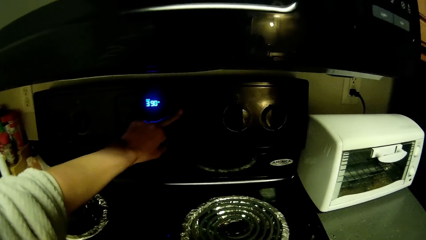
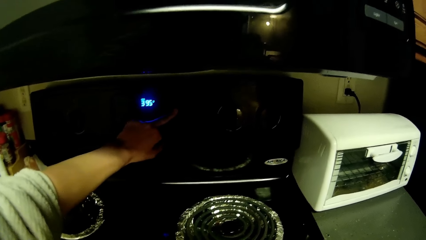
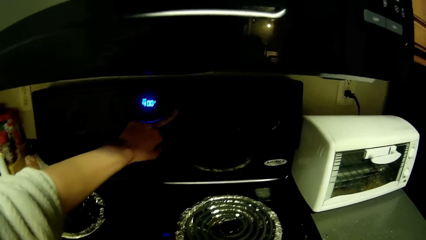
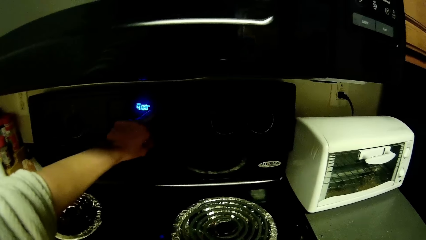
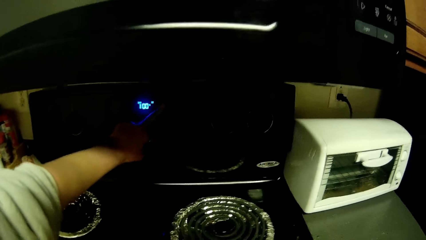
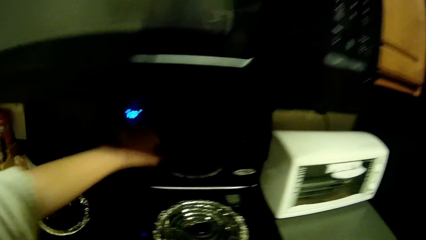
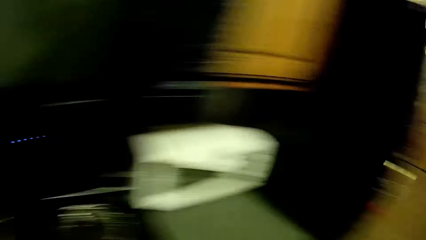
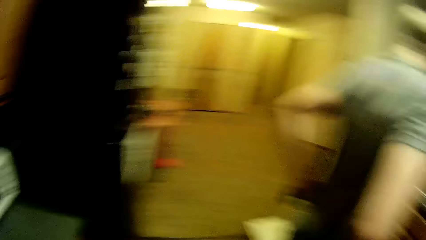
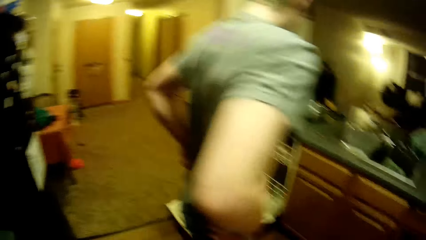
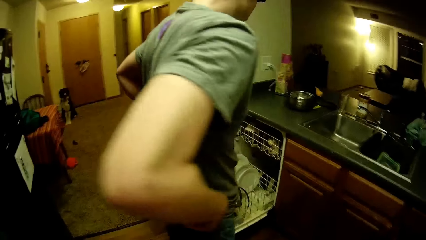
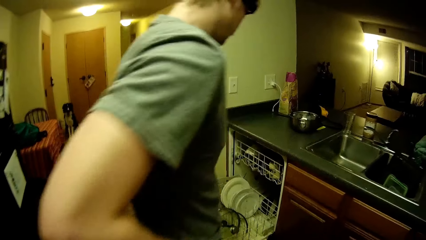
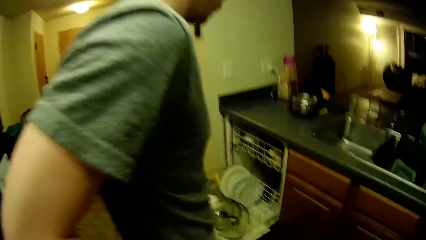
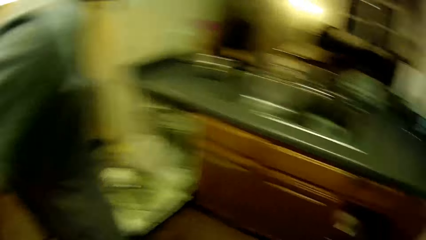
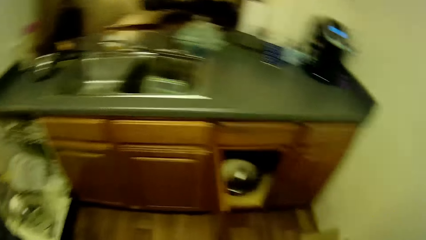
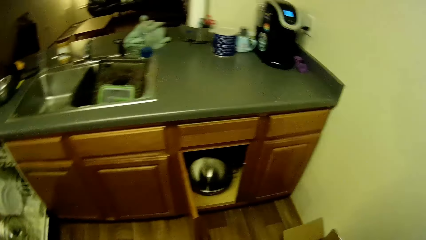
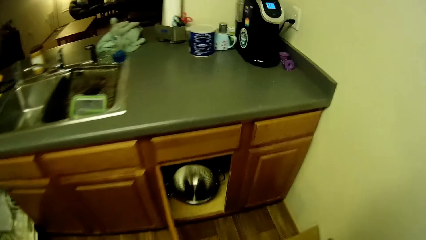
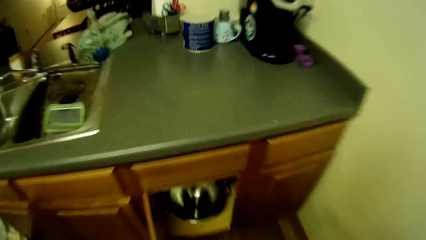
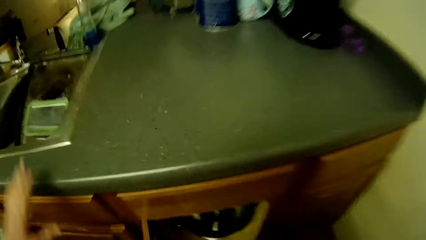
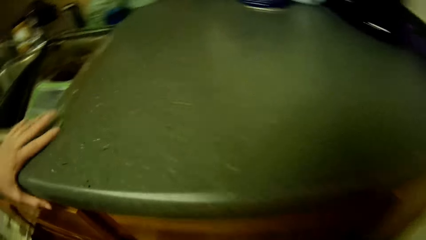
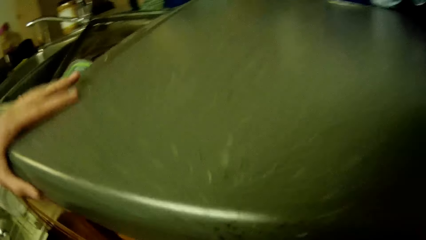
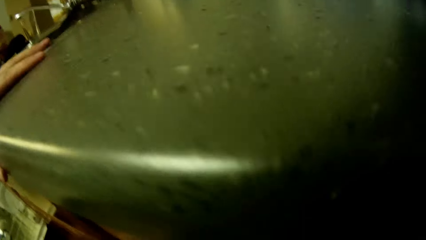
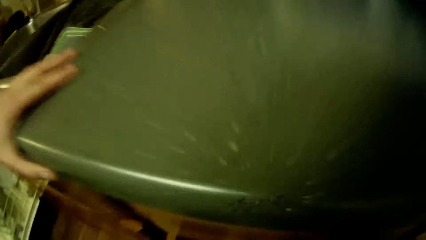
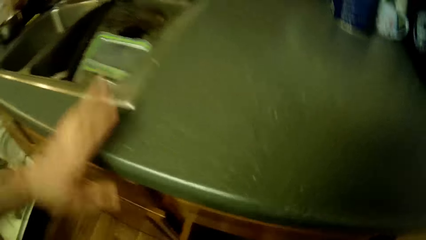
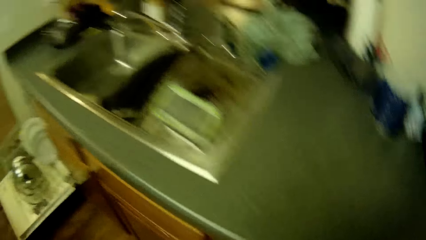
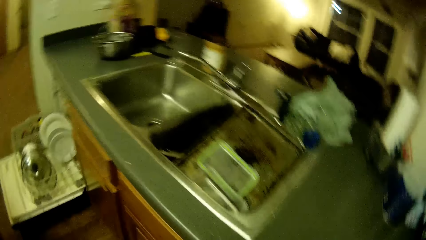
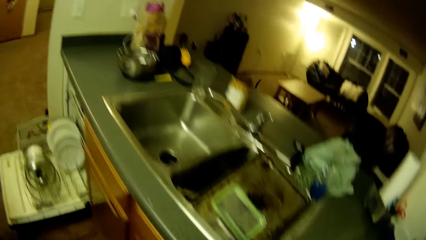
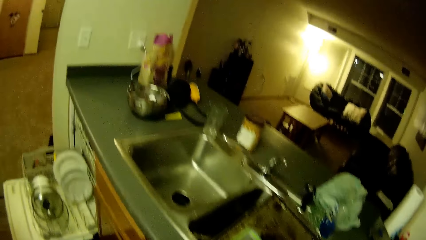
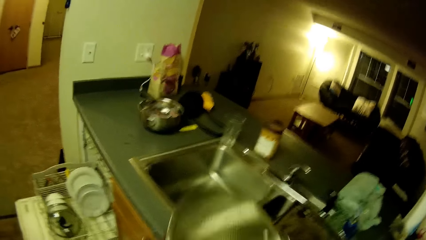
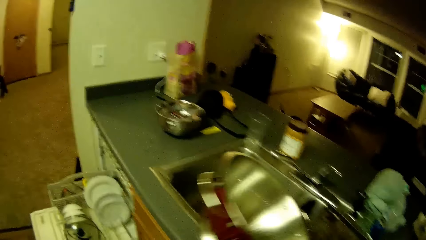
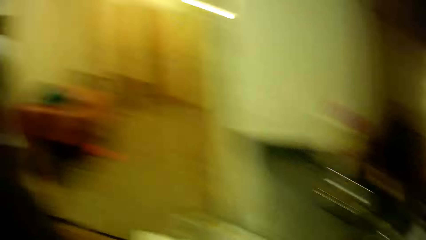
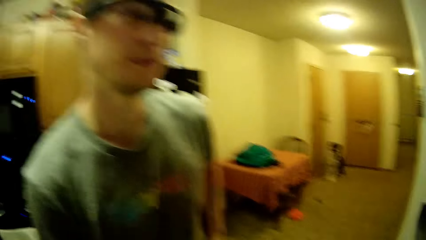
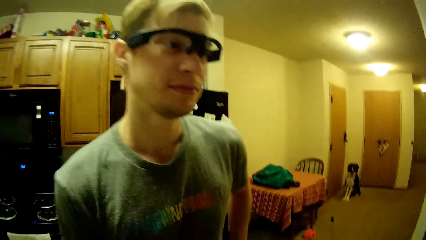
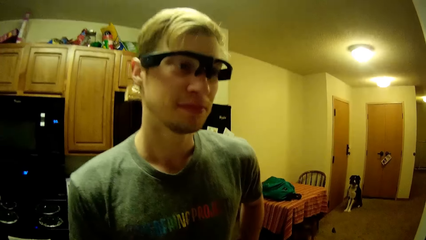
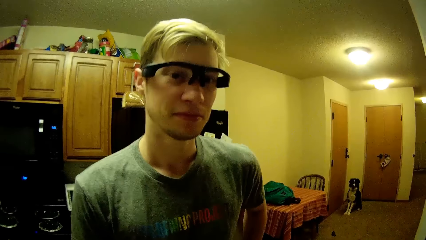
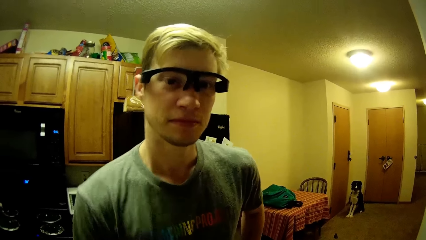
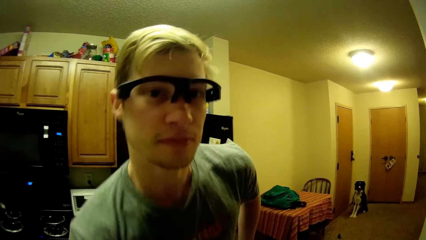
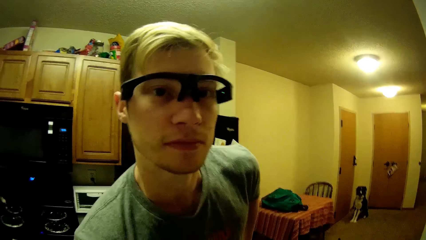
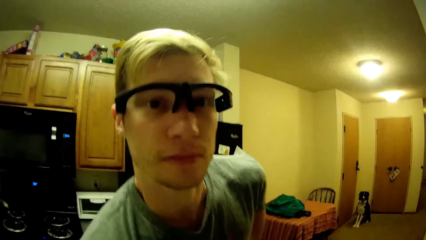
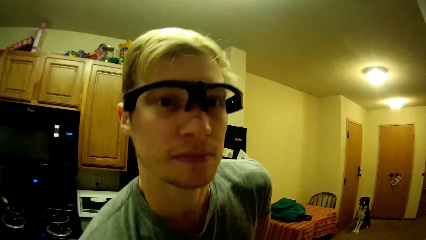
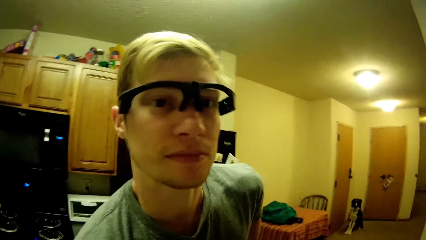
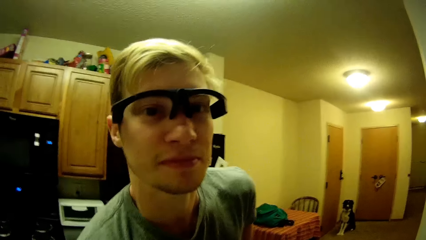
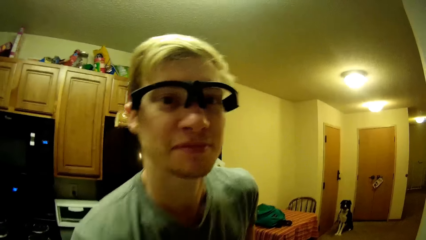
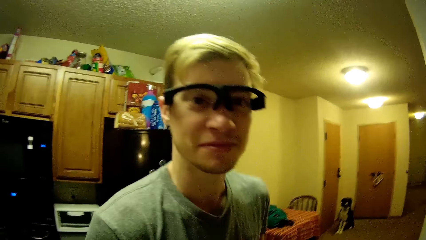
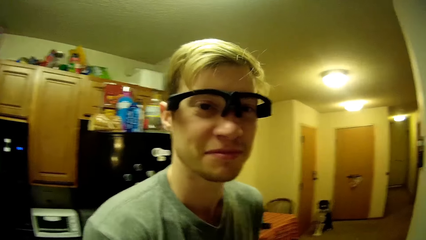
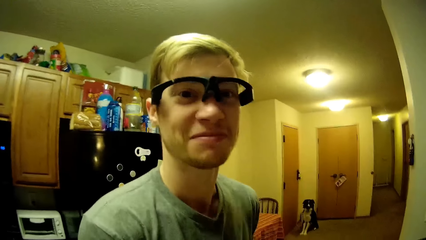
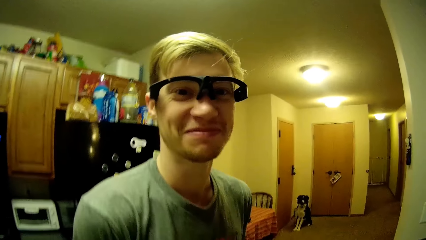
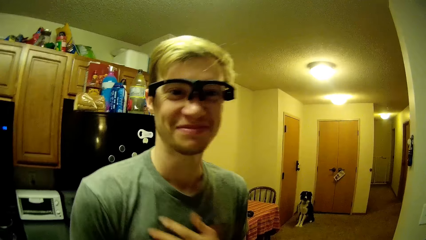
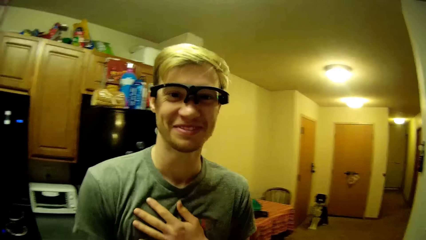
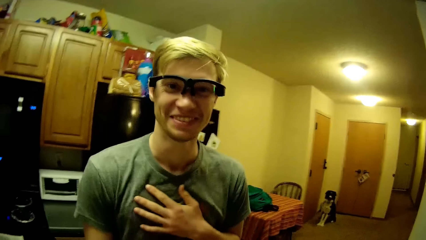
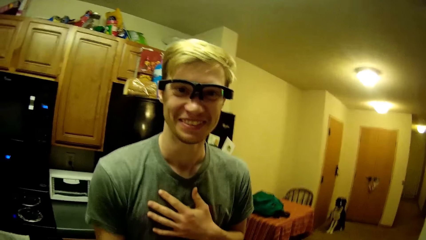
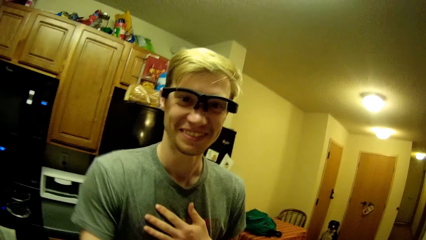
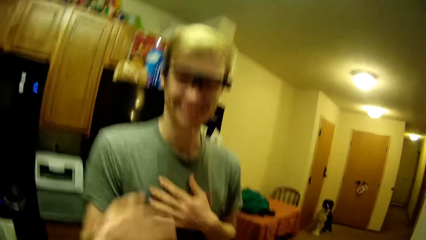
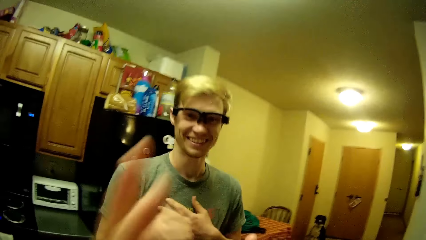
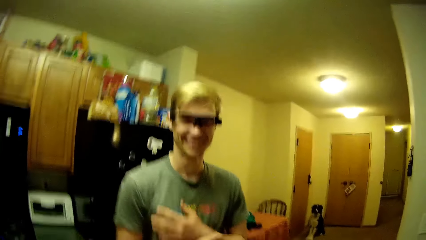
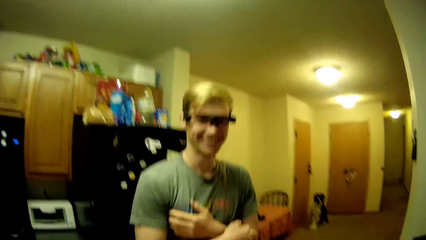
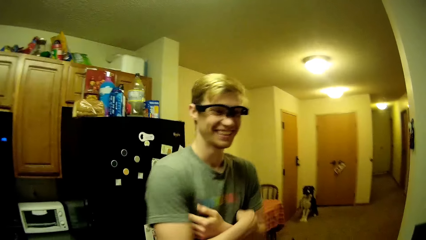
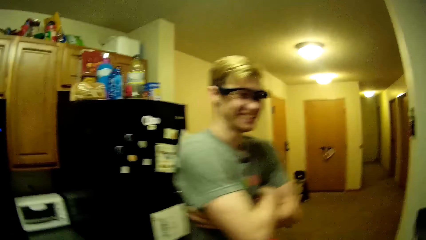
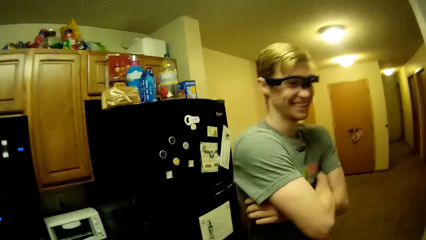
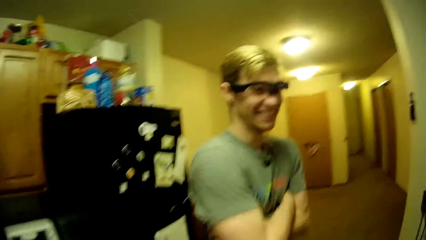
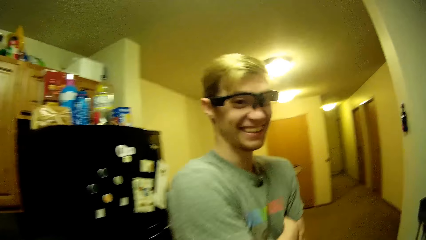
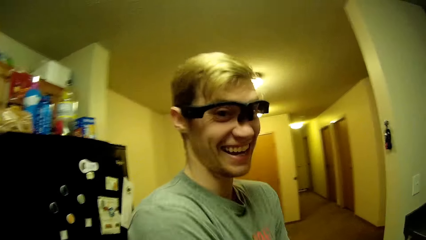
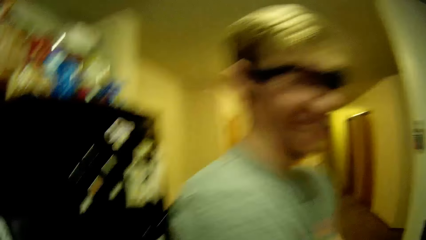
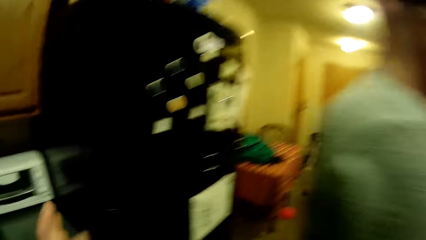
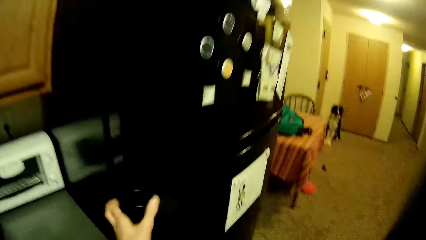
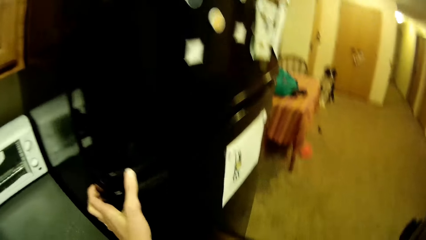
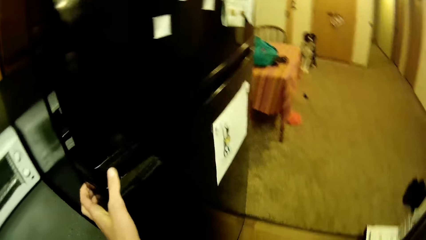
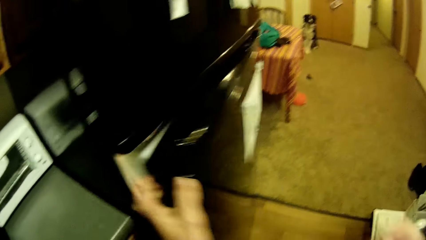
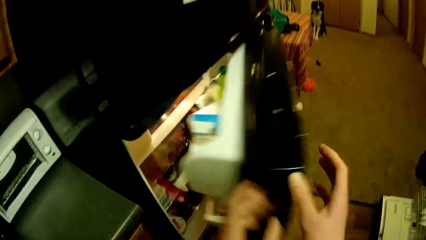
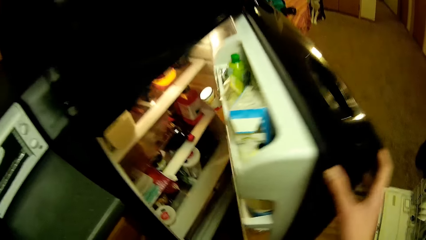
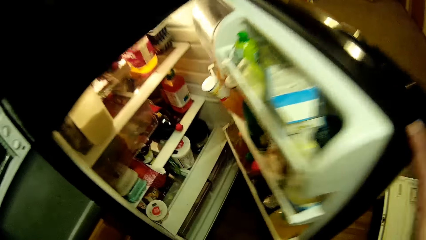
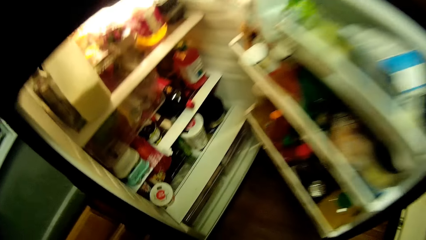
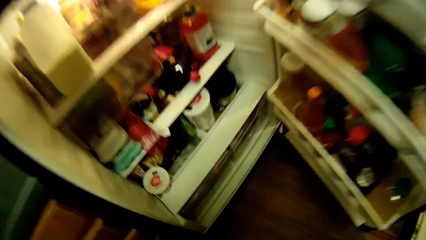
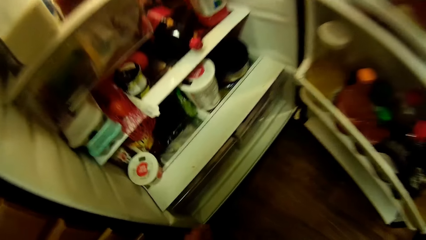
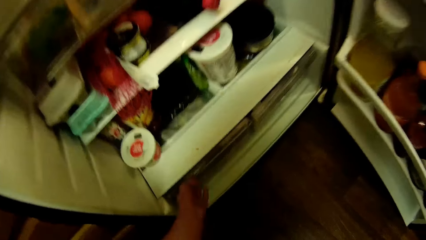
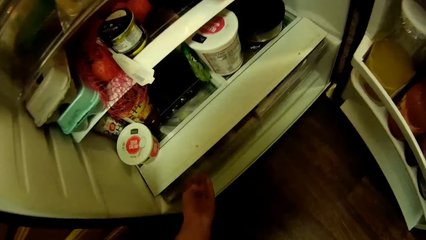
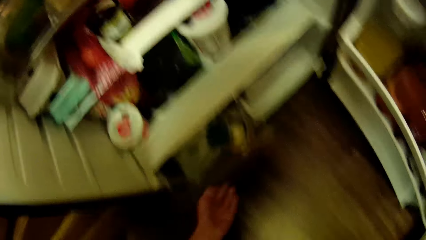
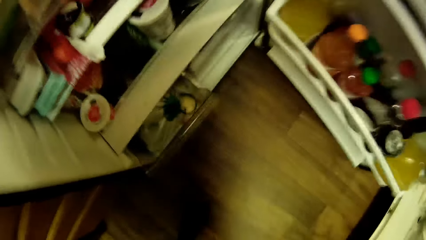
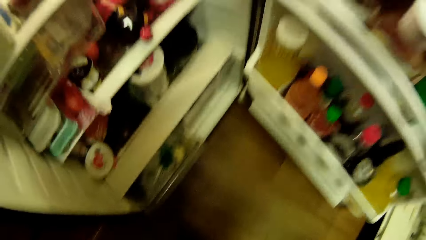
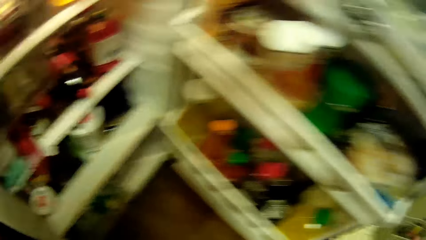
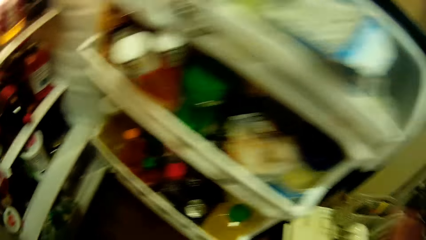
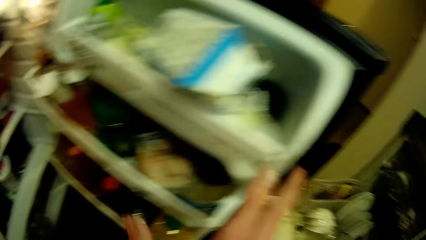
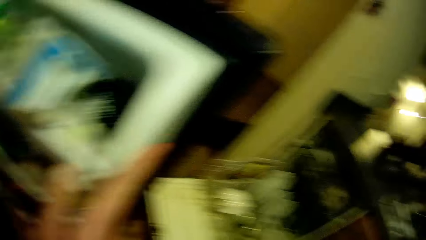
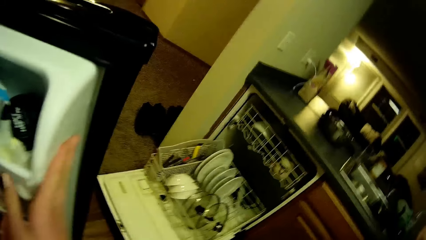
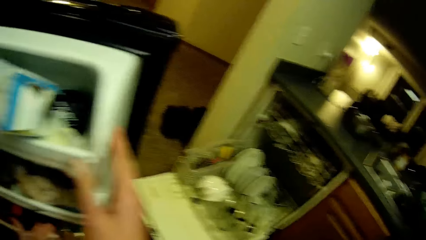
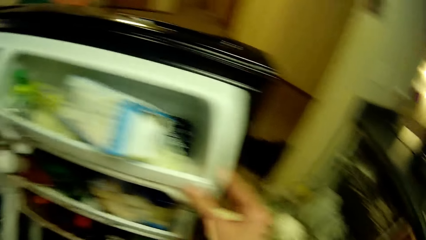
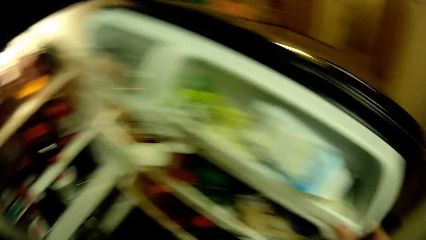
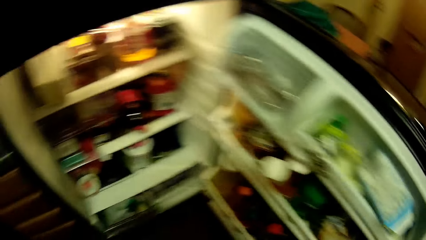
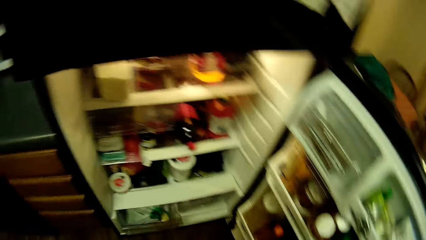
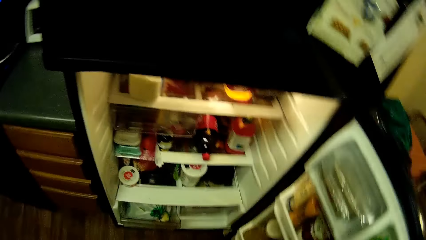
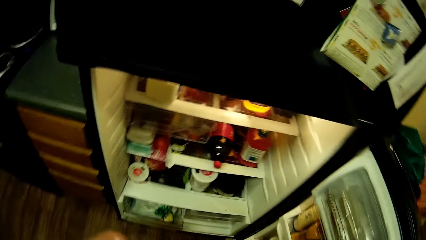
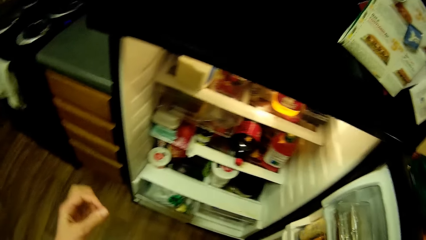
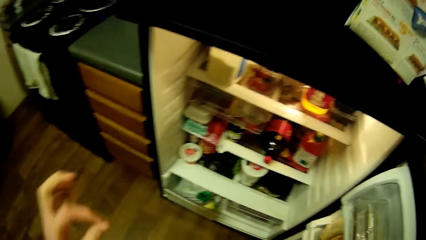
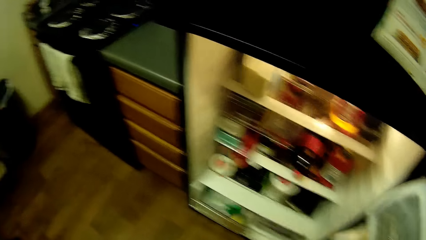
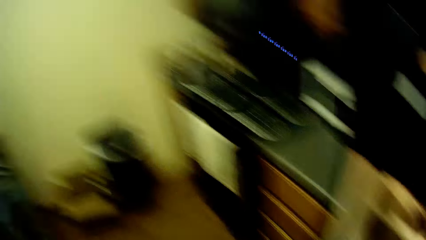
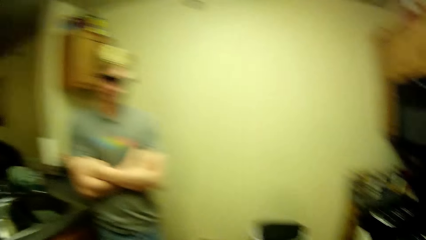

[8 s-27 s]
A man stands by the kitchen slab. The camera wearer turns towards the man. A dog sits on the floor by a door. The camera wearer looks towards the kitchen counter. He walks towards the kitchen counter and picks a pot with his right hand from one of the kitchen slab's drawers. He bends towards the kitchen counter. He places his left hand on the kitchen slab. He removes the left hand from the kitchen counter. He stands. He moves towards the sink. He places the pot into the kitchen slab's sink. He looks towards the man. He interacts with the man. The man smiles and holds his chest using the left hand. The camera wearer lifts the left hand. The man folds his hands. The camera wearer walks towards a fridge. He opens the fridge with his left hand. He supports the fridge's door with his right hand. He draws out a fridge drawer with his right hand. He opens the fridge's door wider with his right hand. He looks towards the kitchen counter. He looks towards the fridge.
